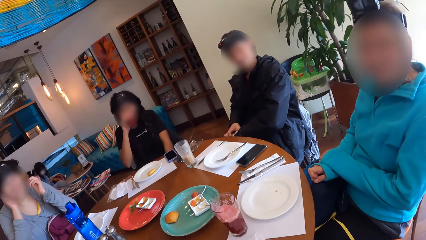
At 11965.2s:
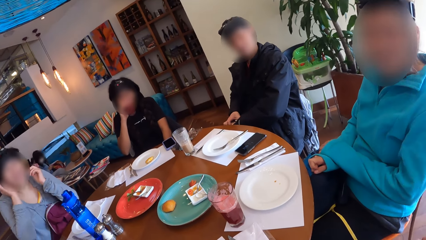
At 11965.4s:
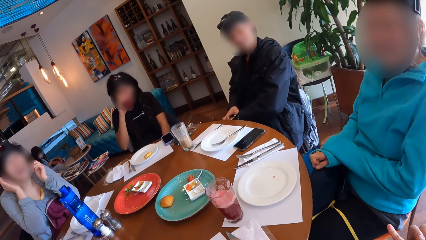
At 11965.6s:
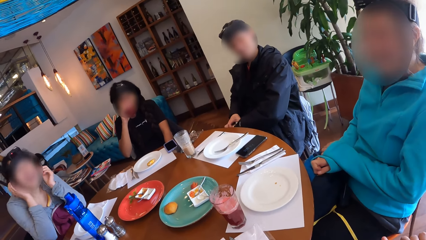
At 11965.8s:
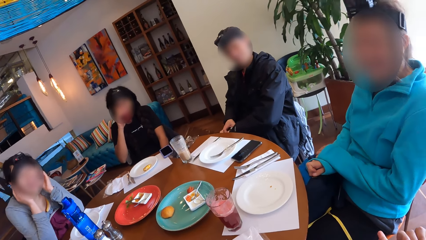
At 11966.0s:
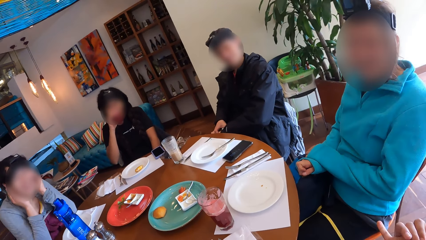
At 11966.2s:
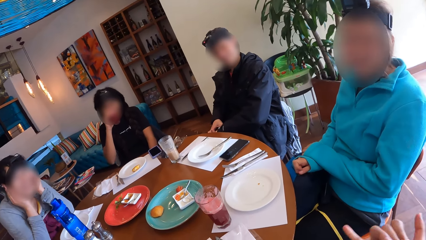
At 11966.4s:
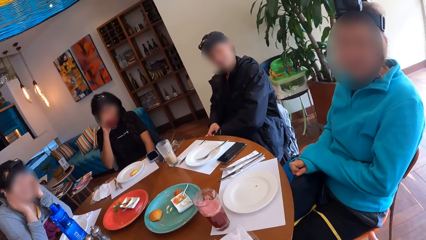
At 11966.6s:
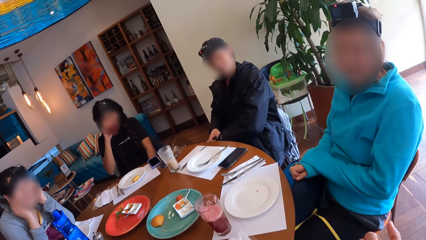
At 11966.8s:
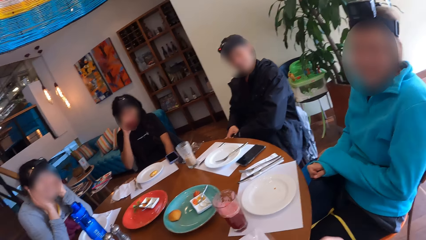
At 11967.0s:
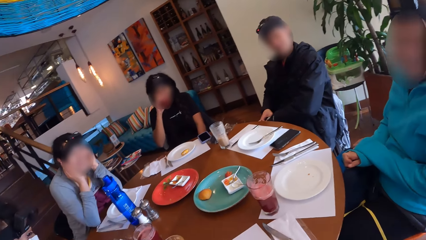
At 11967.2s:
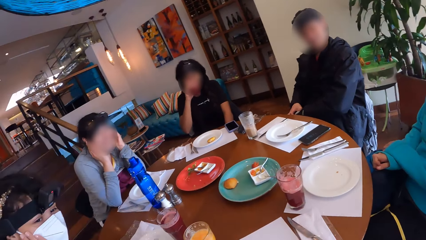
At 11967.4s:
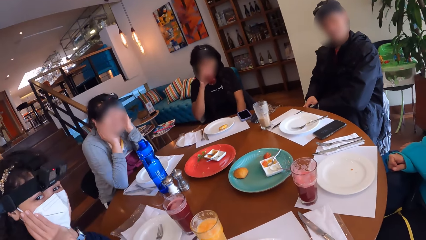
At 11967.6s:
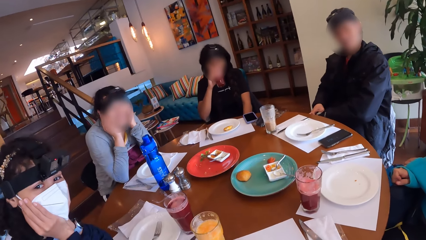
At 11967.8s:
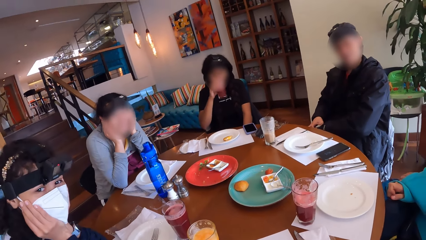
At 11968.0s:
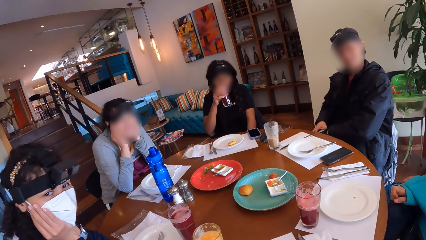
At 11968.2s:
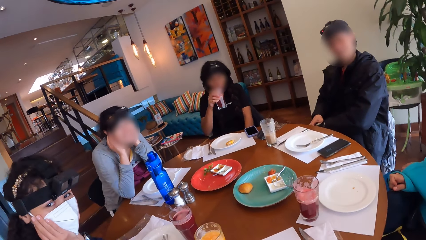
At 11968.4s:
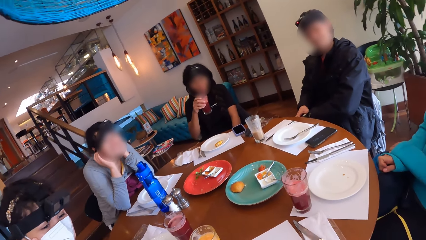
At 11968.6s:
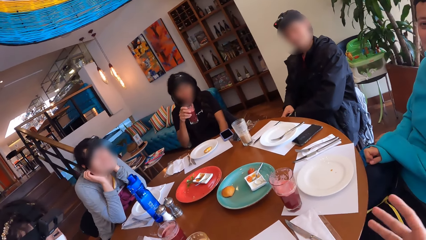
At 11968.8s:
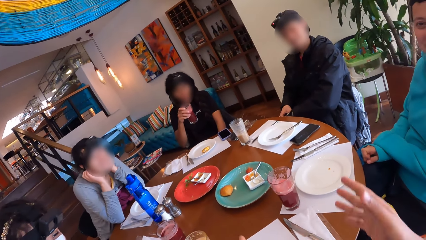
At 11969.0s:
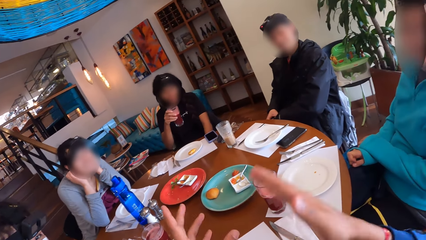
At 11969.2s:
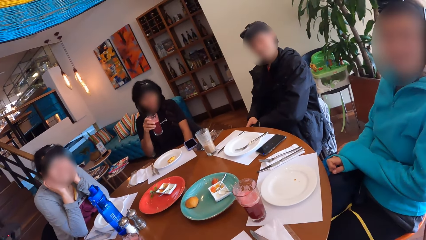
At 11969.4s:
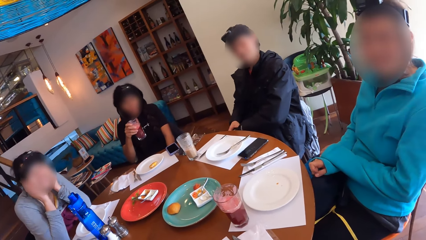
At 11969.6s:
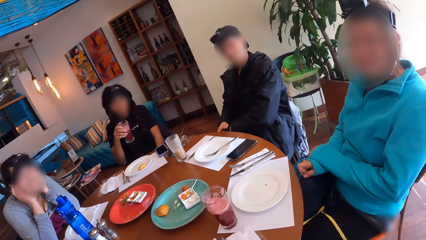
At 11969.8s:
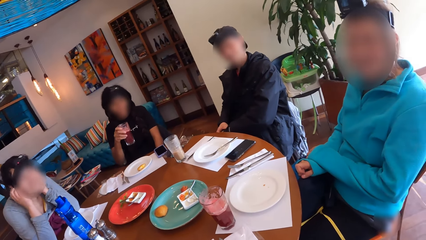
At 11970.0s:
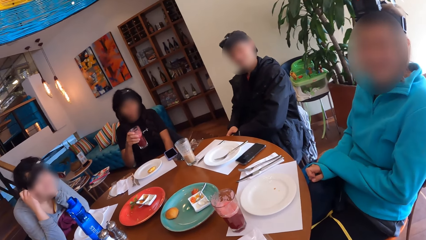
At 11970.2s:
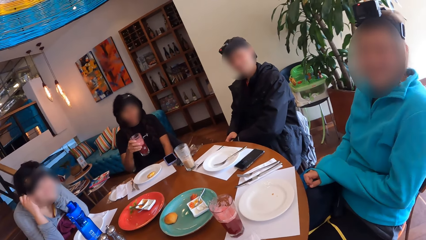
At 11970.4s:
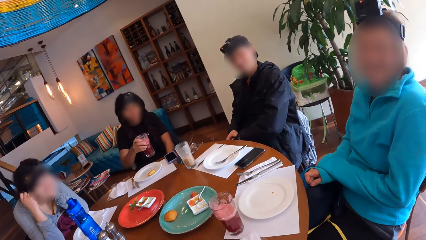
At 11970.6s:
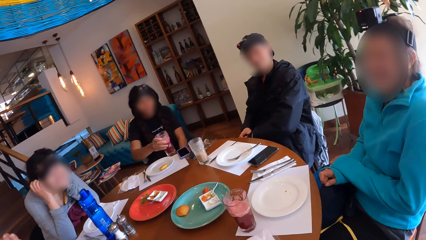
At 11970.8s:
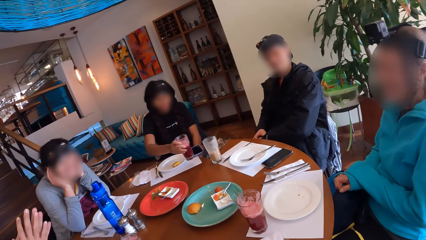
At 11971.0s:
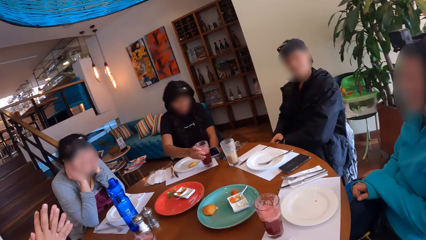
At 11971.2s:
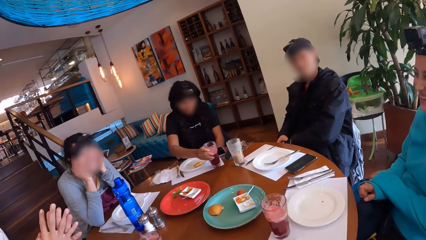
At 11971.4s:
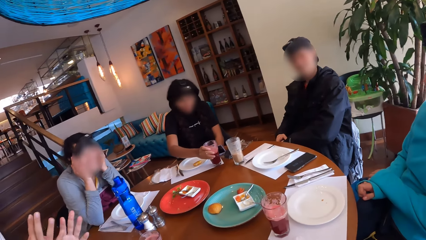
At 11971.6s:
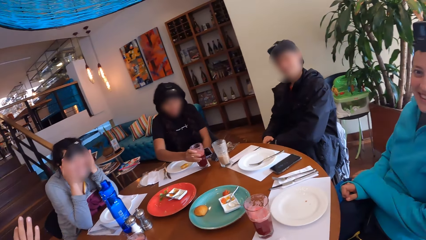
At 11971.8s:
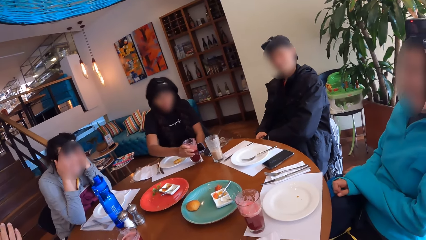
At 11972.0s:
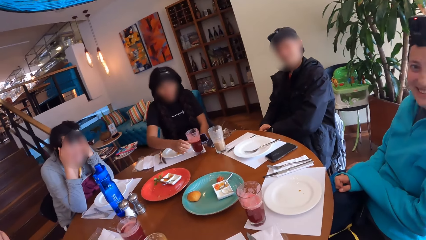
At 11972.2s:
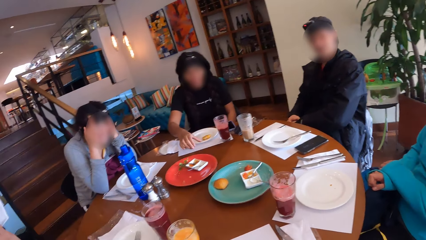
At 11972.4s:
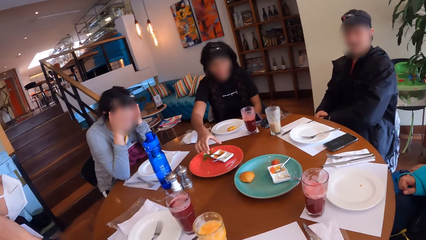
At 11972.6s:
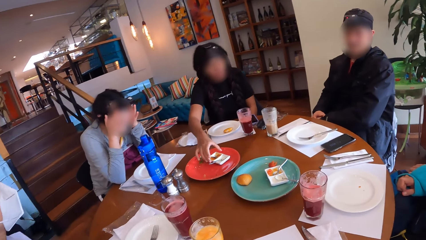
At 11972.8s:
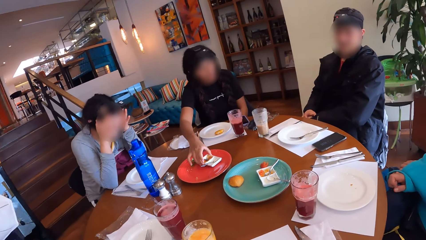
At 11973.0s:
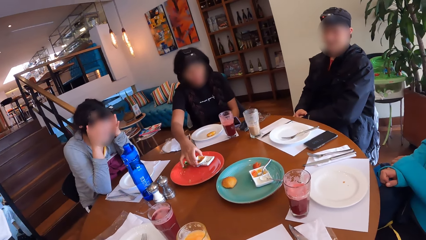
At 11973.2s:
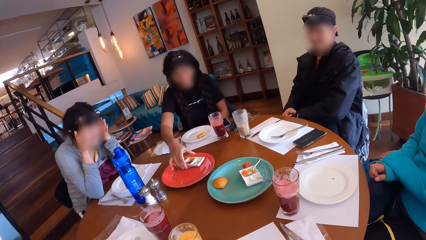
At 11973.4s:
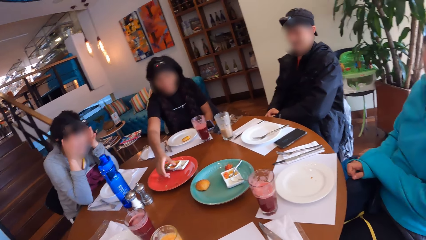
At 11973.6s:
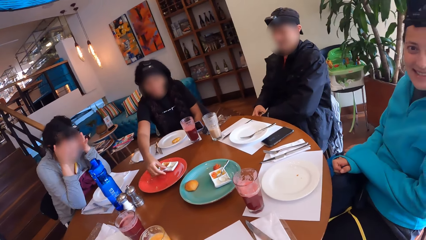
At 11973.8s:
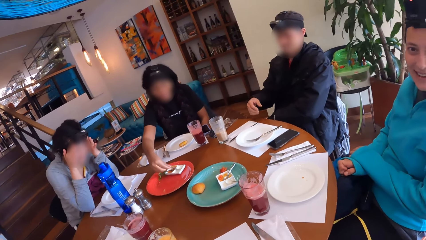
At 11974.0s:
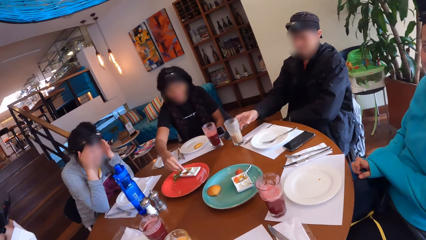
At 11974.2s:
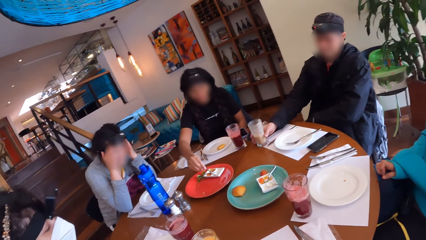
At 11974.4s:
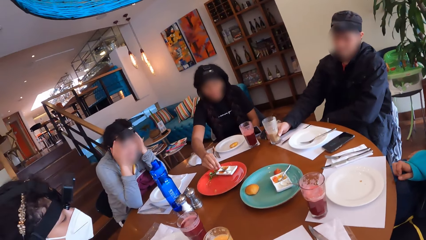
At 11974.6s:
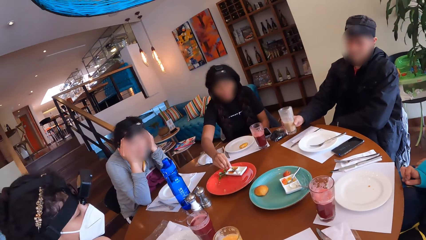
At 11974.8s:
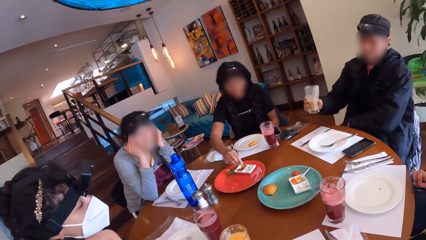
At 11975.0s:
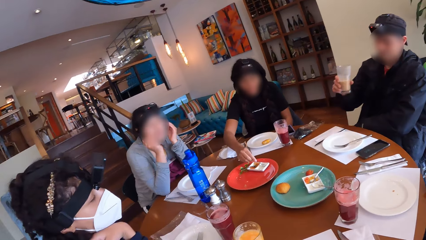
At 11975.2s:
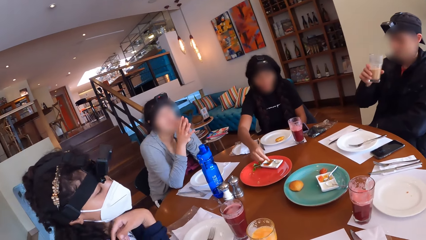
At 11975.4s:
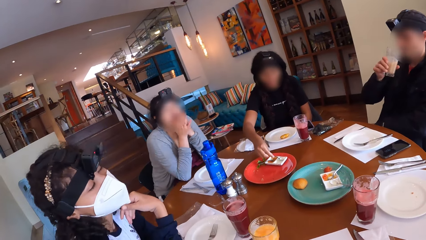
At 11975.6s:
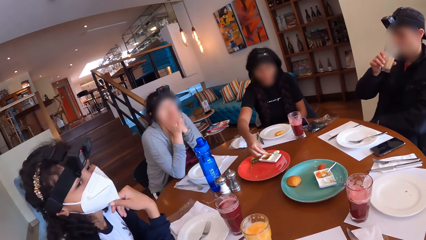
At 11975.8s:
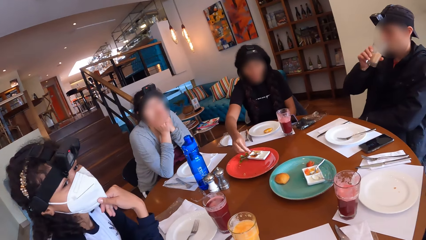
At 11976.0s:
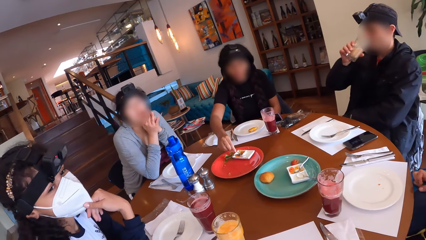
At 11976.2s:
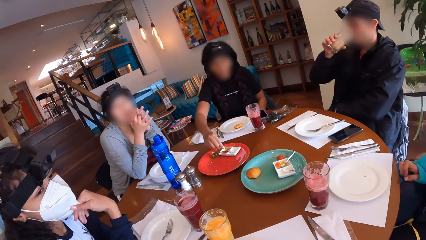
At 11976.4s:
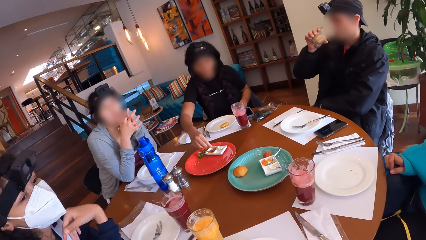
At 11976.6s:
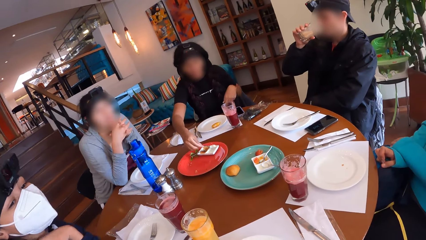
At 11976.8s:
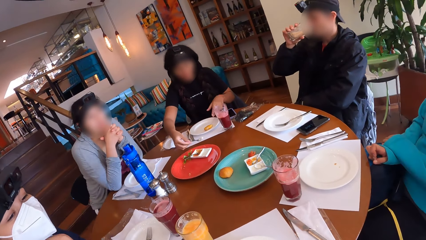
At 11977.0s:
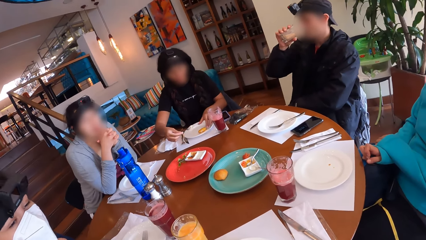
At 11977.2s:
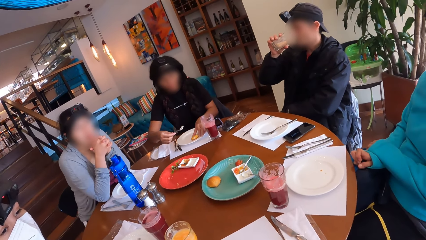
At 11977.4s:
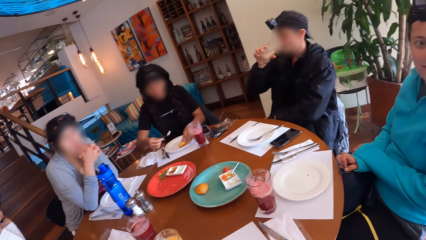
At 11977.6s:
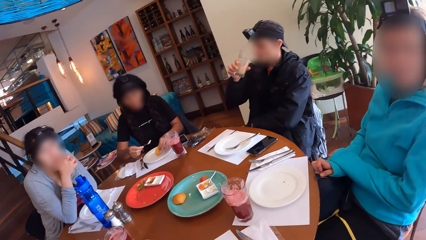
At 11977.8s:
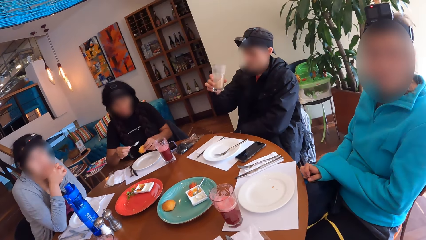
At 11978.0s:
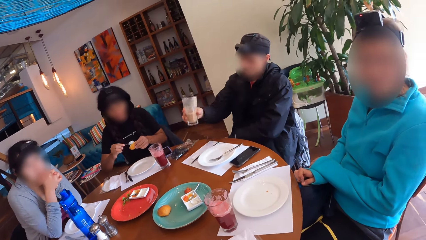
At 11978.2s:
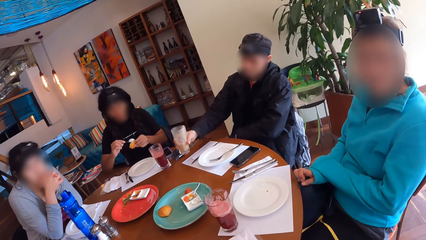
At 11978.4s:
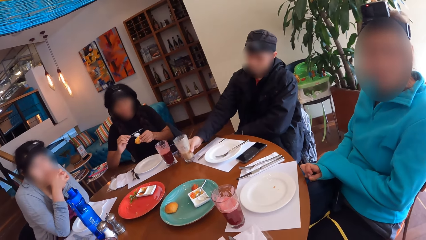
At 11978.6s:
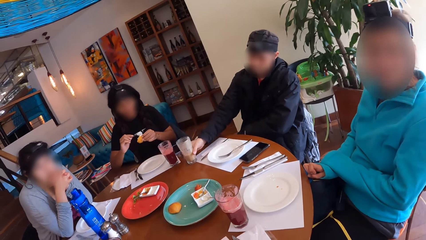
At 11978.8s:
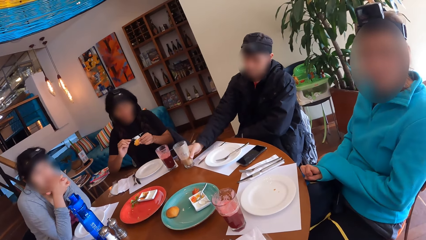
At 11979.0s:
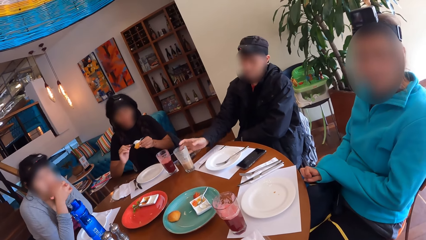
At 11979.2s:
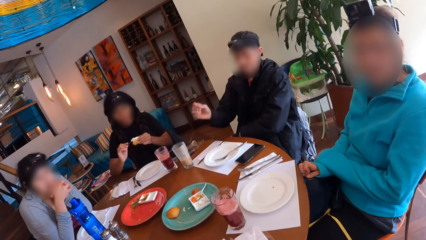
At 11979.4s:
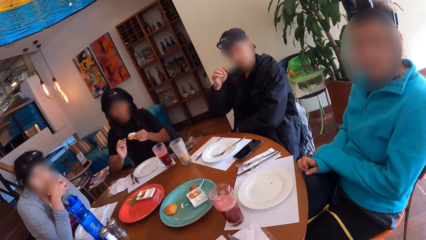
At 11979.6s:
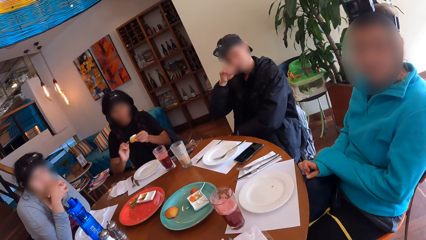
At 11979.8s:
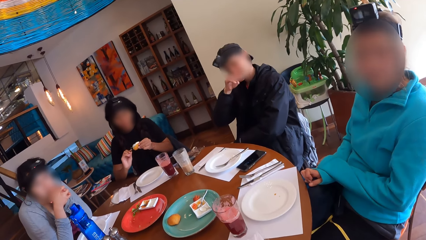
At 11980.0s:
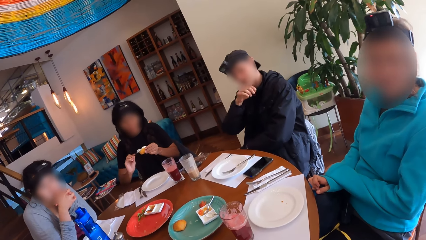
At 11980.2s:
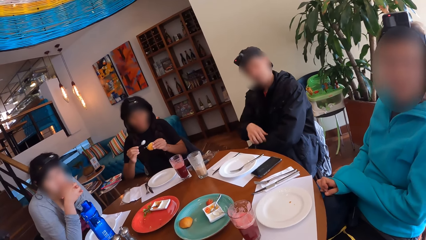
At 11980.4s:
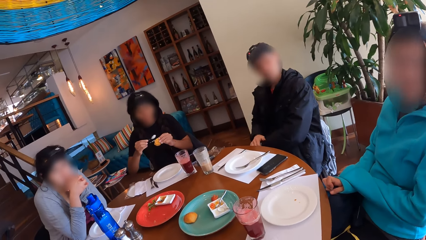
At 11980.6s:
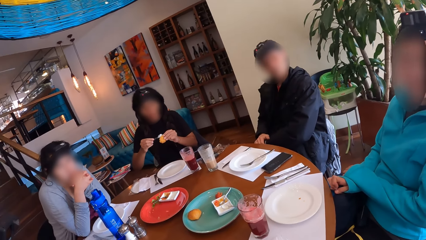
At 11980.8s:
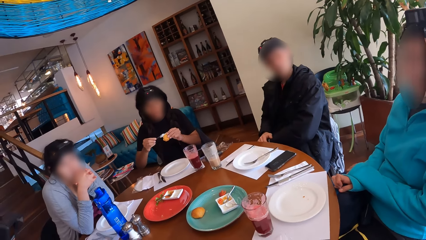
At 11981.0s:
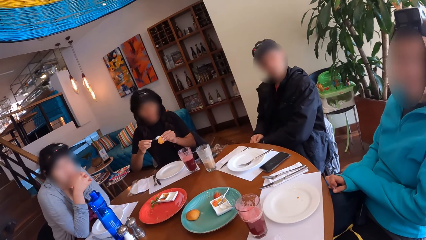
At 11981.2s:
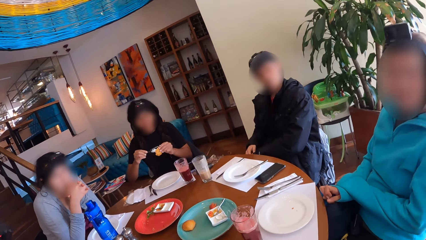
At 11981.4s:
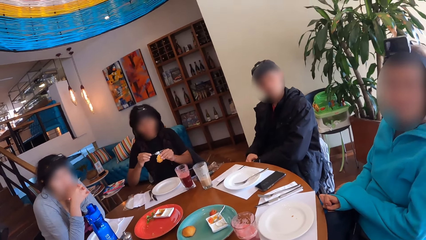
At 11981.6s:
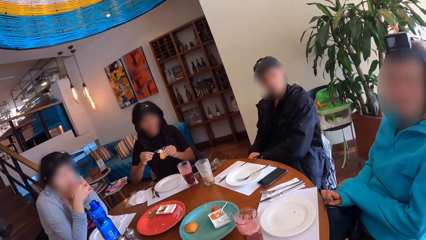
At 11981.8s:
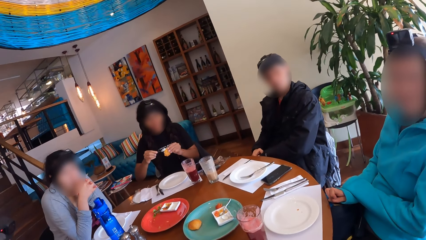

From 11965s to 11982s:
The woman interacts with the man. The woman puts the cup in her right hand on the table. The woman adjusts the condiment container on the tray with her right hand. The woman picks up the spoon in the condiment container on the tray with her right hand. The woman scoops condiment from the container with the spoon in her right hand. The man picks up the cup of drink on the table with his right hand. The man drinks from the cup in his right hand. The woman picks up the snack on the plate on the table with her left hand. The woman puts the condiment in the spoon in her right hand on the snack in her left hand. The man puts the cup of drink in his right hand on the table.
